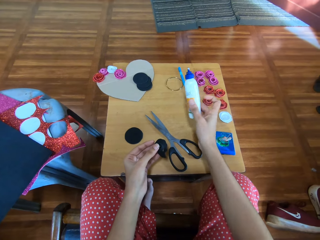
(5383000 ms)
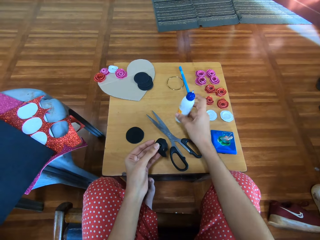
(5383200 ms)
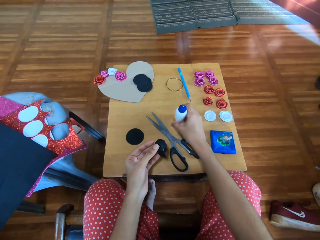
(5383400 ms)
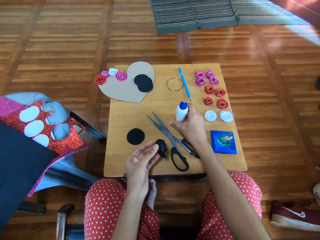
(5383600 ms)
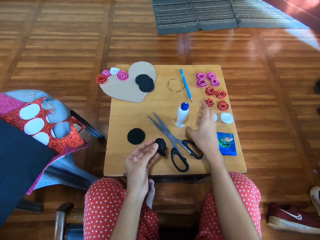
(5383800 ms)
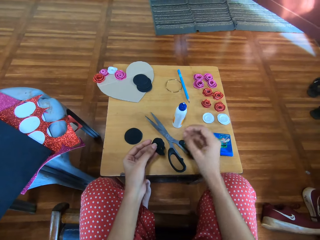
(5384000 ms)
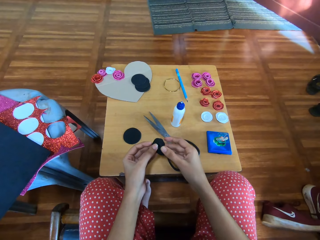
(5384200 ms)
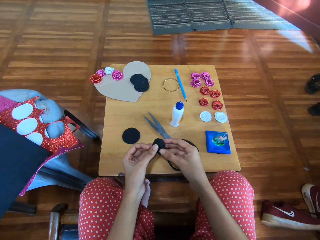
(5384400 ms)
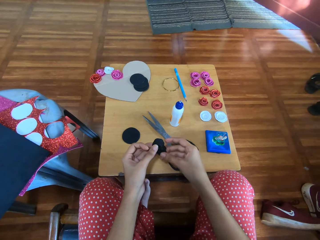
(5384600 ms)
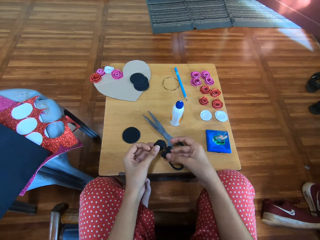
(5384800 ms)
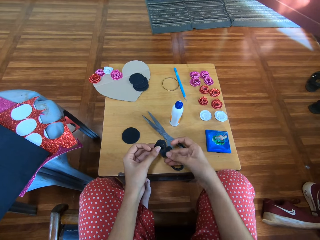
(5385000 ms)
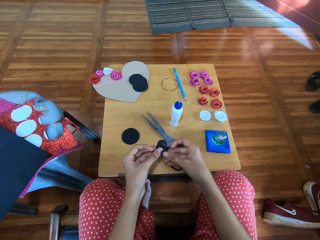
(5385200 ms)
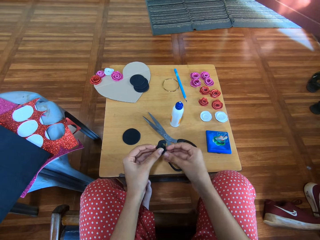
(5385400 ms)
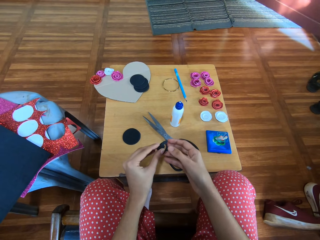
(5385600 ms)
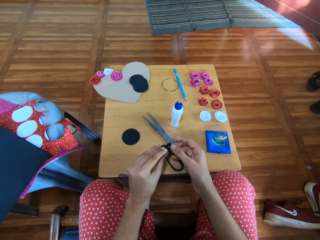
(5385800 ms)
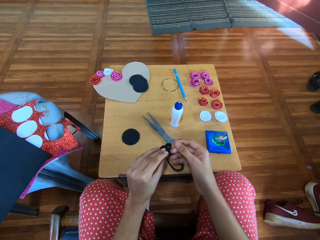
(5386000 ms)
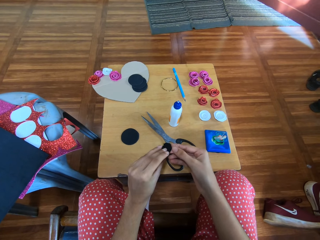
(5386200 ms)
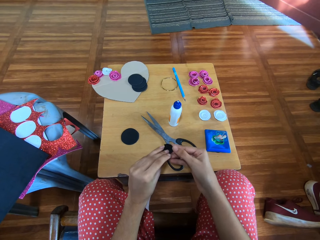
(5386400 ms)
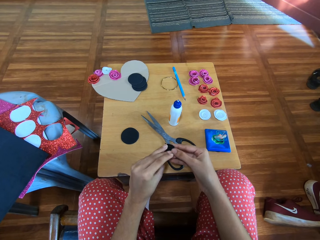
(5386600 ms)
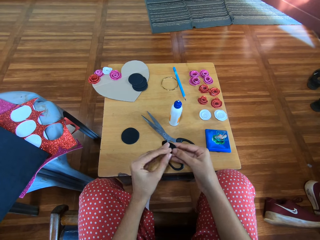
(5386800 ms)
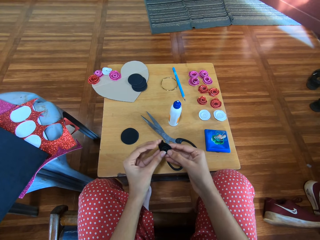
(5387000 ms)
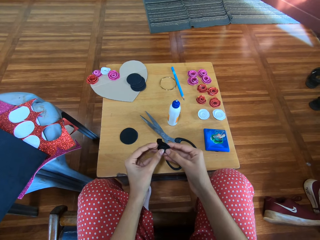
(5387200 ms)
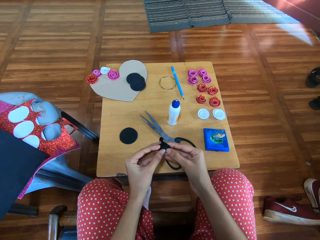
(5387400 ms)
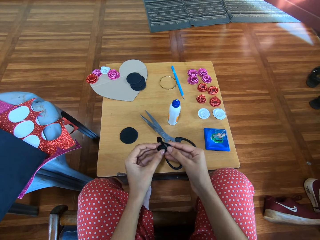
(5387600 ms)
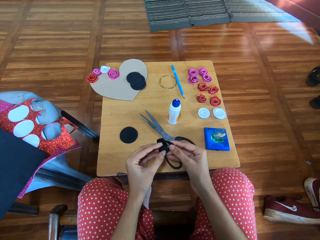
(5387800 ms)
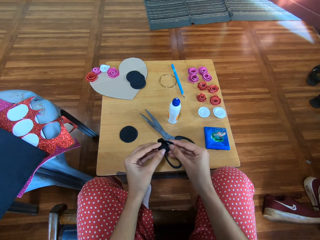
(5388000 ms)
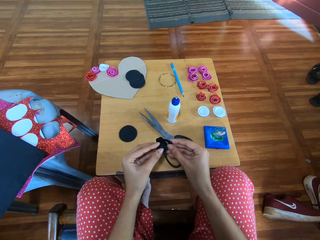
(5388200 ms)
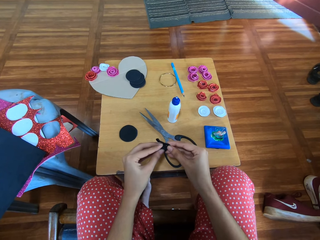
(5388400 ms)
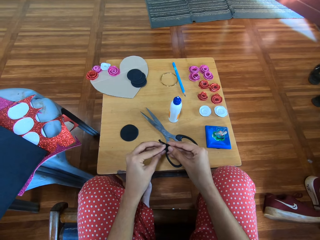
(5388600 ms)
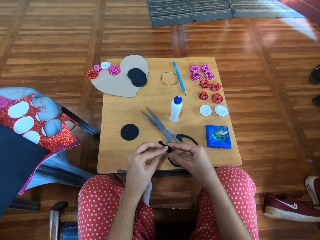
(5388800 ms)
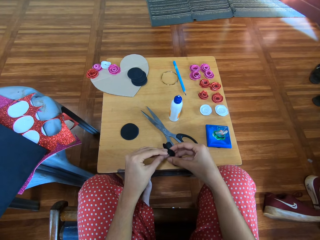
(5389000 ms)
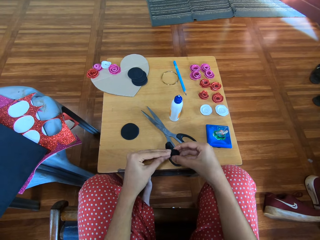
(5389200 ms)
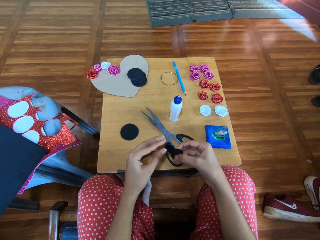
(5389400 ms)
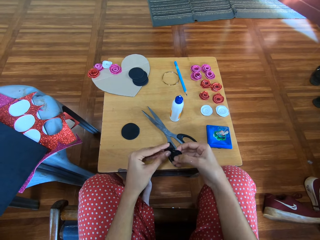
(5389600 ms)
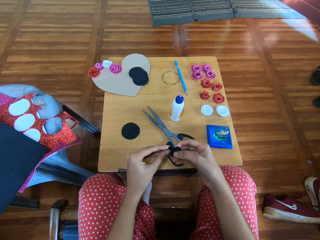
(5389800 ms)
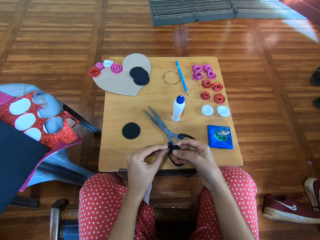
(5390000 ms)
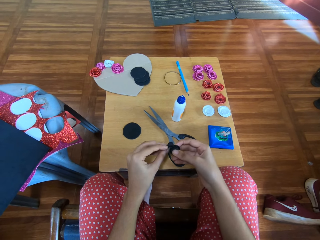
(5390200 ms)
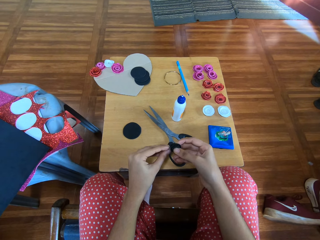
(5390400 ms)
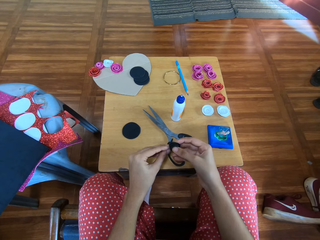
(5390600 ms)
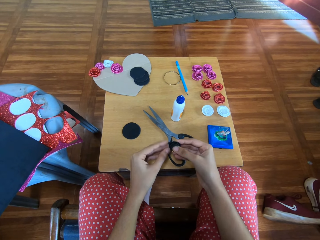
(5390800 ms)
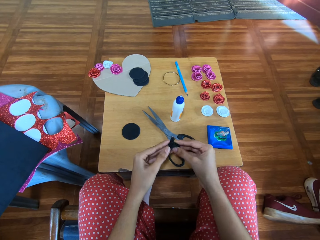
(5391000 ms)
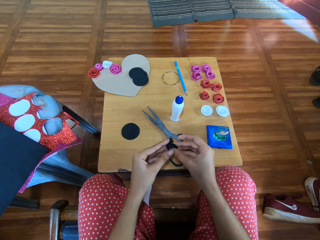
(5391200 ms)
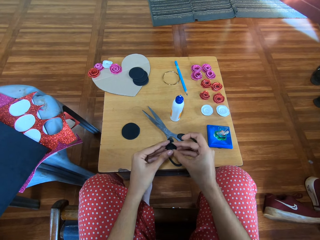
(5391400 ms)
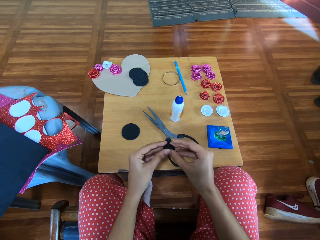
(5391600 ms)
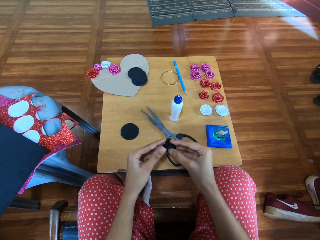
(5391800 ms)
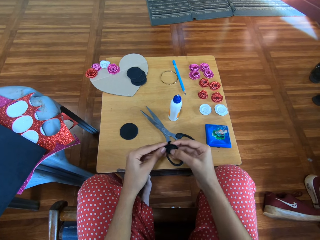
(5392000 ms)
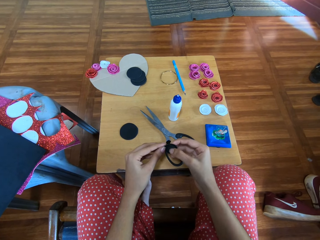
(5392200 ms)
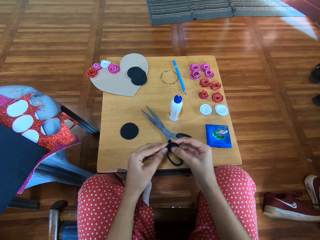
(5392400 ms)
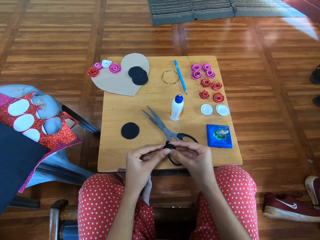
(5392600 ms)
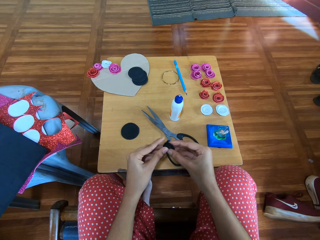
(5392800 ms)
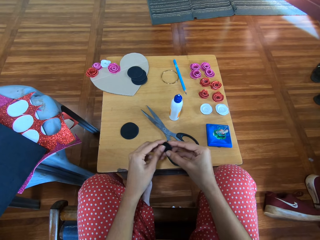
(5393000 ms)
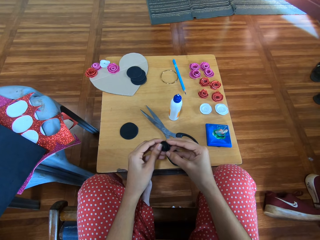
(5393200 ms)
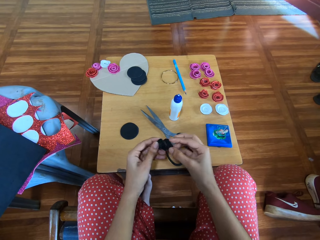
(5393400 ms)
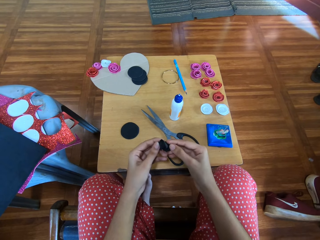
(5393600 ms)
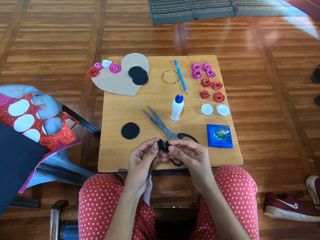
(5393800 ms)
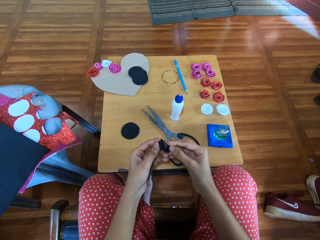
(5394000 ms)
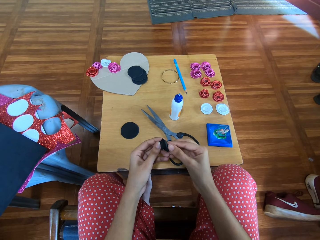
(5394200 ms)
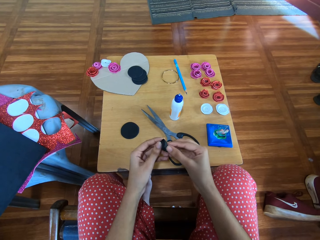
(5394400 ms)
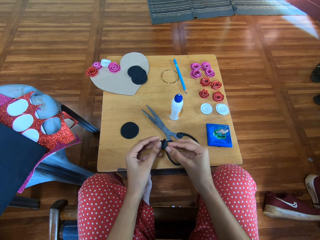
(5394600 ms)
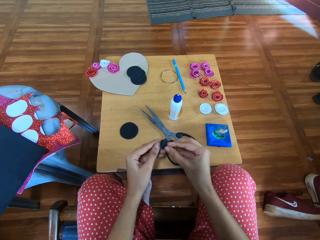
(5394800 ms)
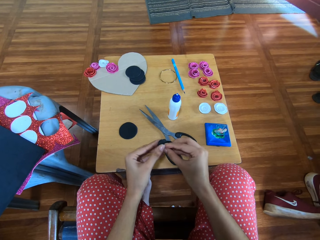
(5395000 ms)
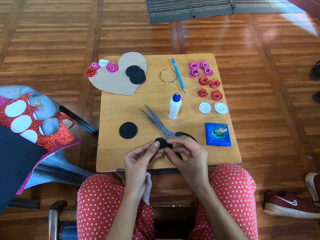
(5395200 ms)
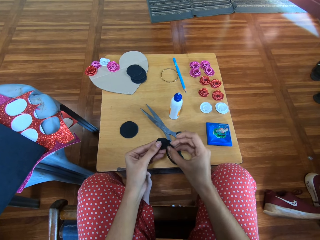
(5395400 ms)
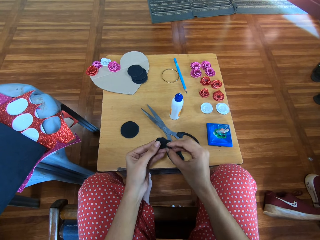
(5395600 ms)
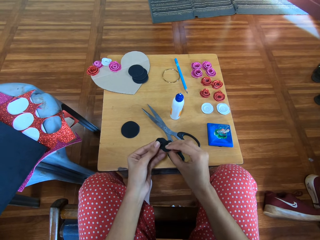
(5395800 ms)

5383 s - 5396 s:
The camera wearer places the bottle of glue onto the table. They roll the spiral glitter paper with both hands into a rose shape. They press around the glitter flower ribbon.

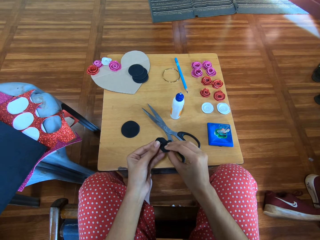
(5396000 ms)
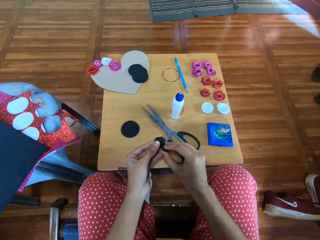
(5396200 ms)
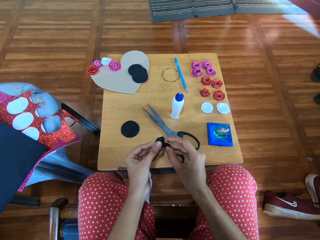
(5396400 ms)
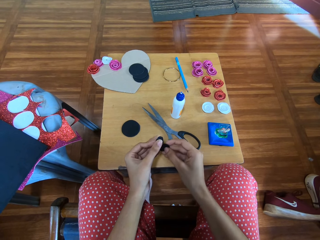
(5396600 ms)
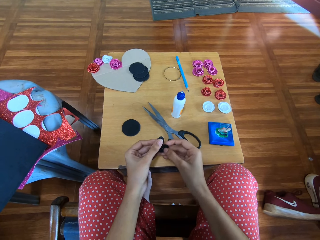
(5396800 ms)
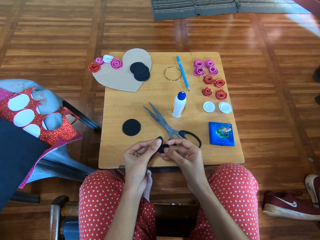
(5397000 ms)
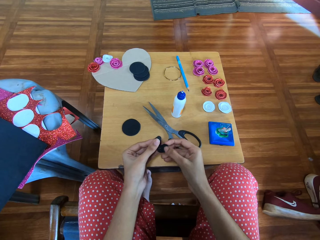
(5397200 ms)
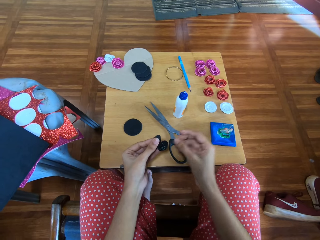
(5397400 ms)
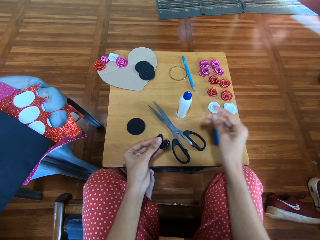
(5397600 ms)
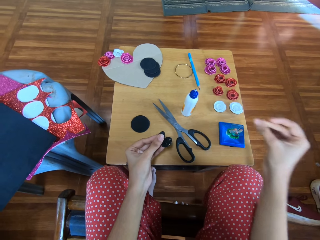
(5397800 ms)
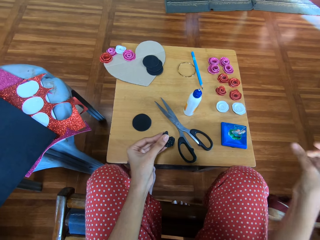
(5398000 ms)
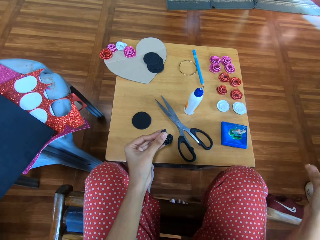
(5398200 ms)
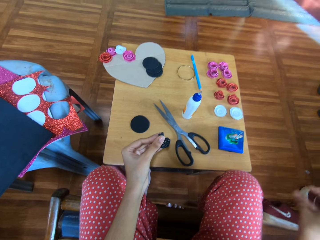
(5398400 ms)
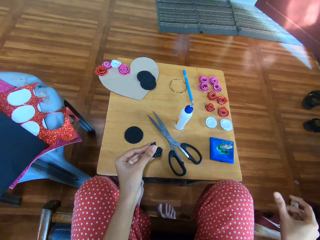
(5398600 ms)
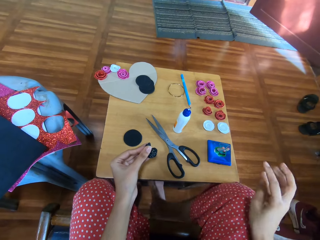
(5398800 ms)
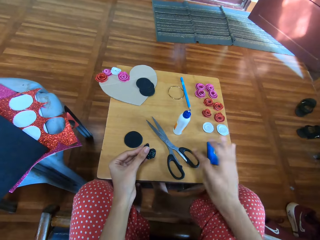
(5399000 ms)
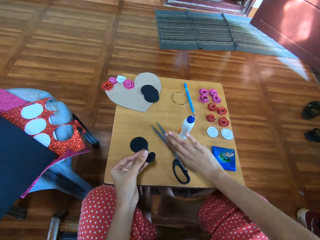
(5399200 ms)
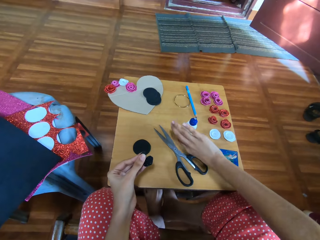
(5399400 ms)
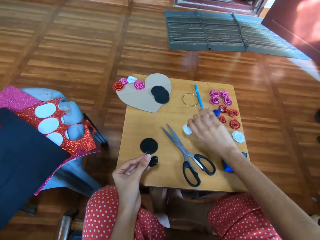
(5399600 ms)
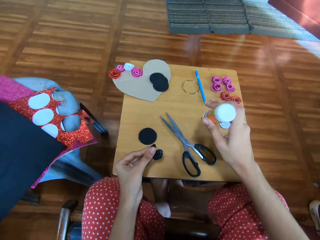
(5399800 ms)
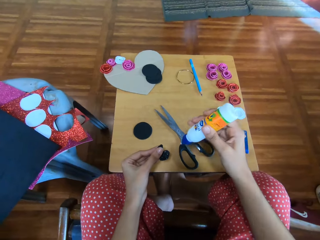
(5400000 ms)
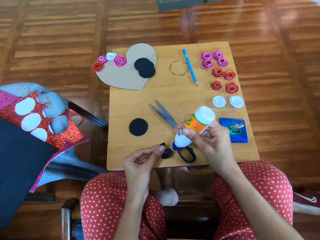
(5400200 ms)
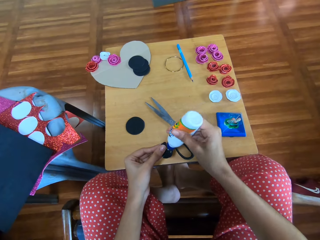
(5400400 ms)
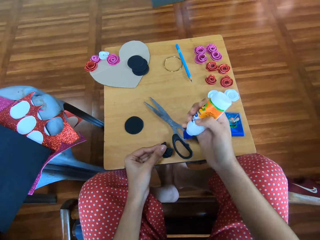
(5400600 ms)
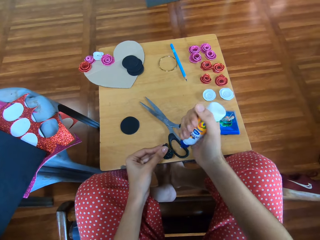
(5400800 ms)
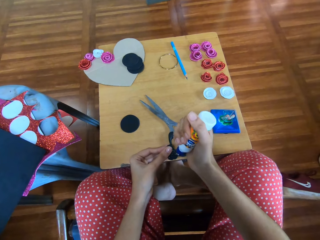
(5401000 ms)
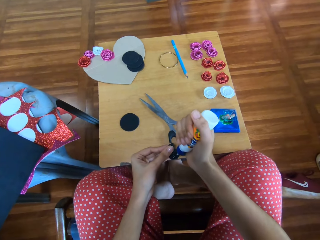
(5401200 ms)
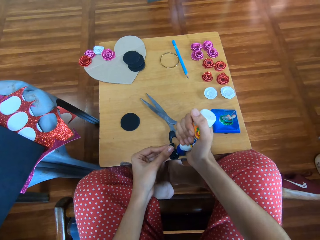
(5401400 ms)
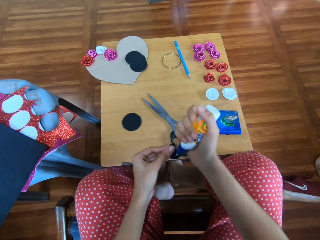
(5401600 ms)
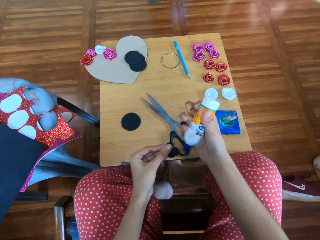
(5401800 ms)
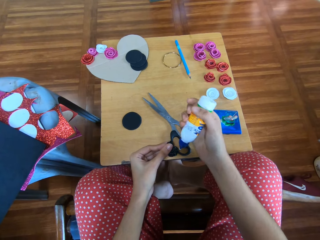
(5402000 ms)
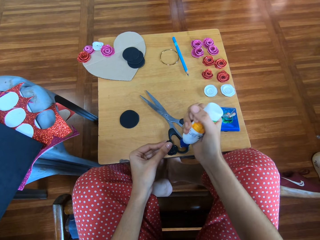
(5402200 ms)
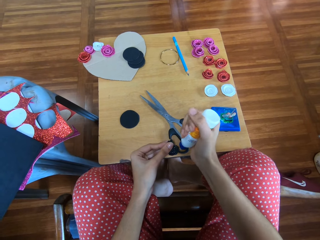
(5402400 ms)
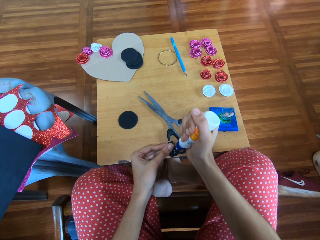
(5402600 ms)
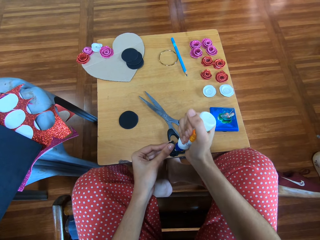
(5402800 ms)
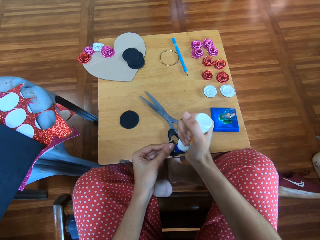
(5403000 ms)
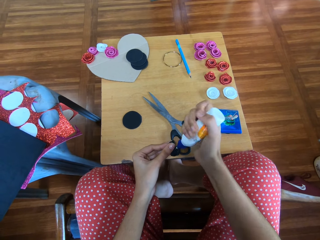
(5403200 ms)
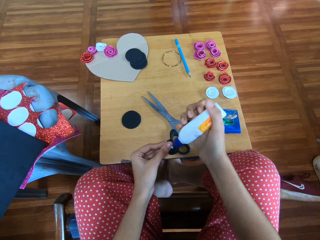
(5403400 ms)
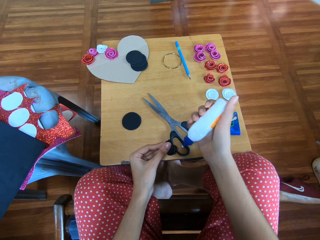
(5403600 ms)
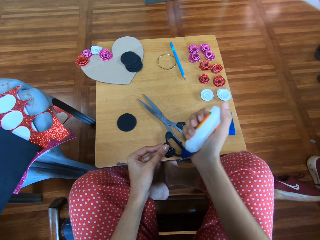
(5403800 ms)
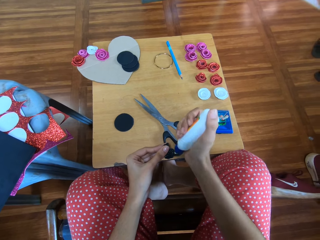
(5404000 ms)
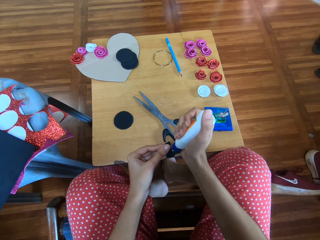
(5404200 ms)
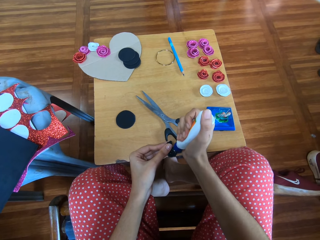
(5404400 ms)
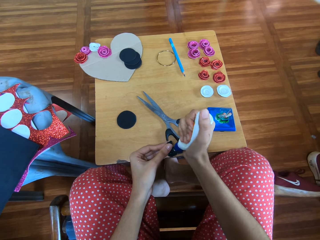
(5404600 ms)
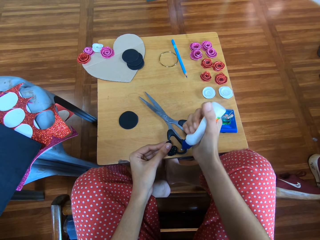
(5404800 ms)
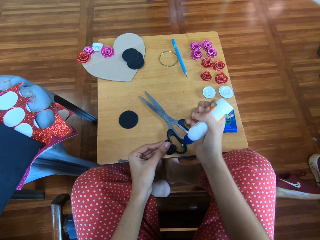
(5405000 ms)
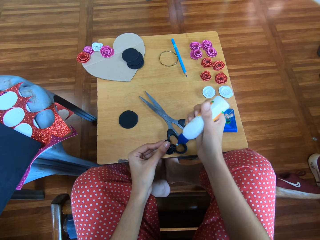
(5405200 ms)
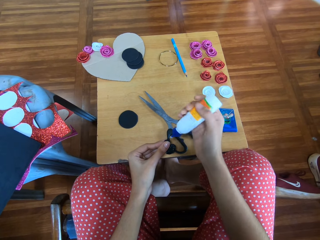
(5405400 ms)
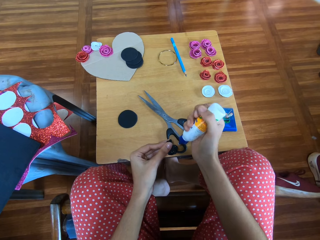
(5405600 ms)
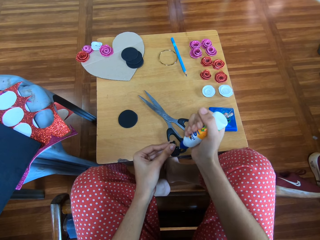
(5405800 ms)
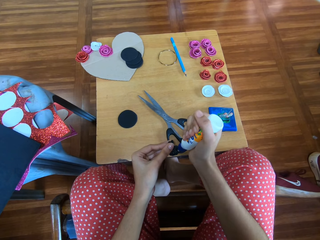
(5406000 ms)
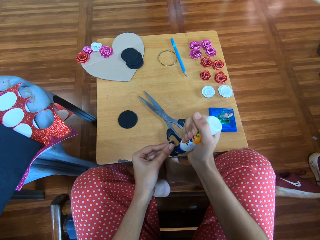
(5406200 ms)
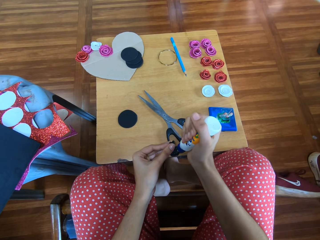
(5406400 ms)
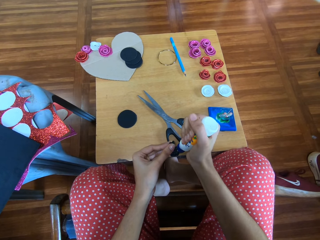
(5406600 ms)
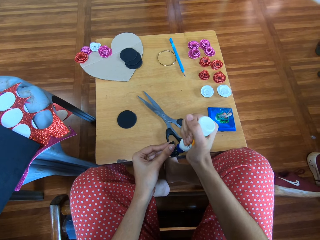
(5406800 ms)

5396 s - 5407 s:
The camera wearer rubs fingers together. She picks the bottle of glue from the table with her right hand. She squeezes the bottle of glue over the glitter paper rose. She puts glue on the glitter flower ribbon.
